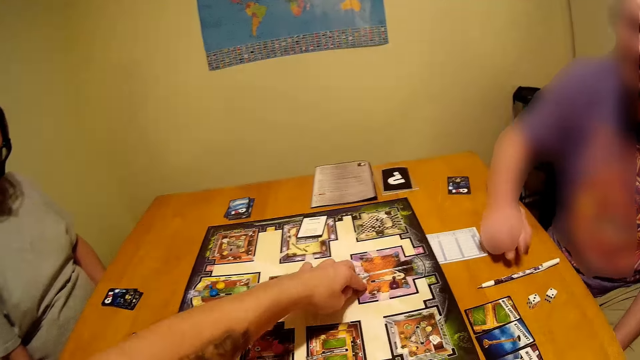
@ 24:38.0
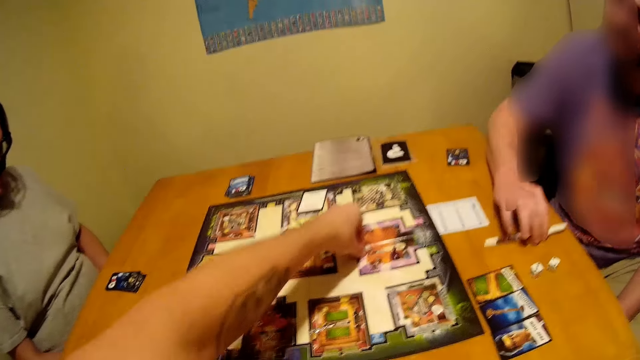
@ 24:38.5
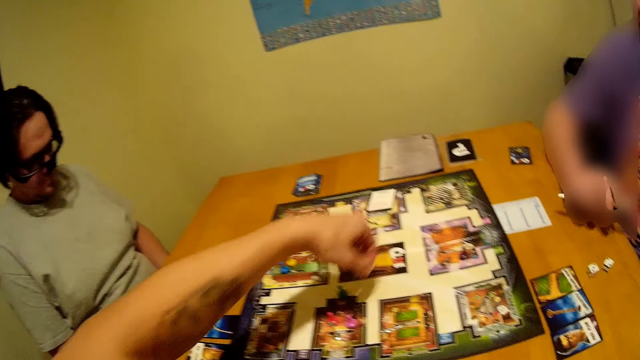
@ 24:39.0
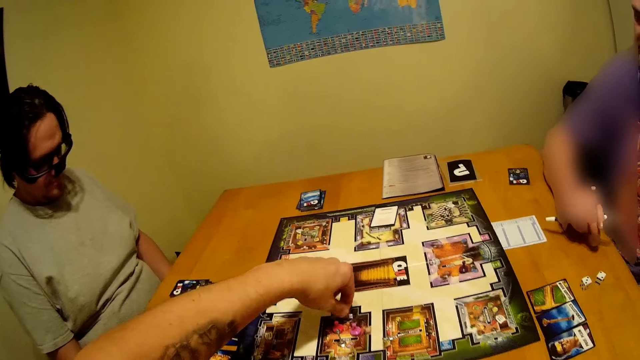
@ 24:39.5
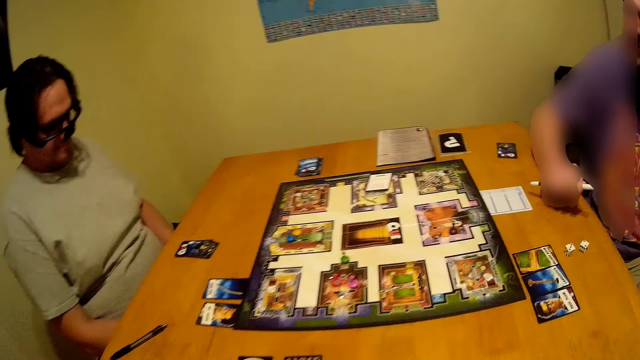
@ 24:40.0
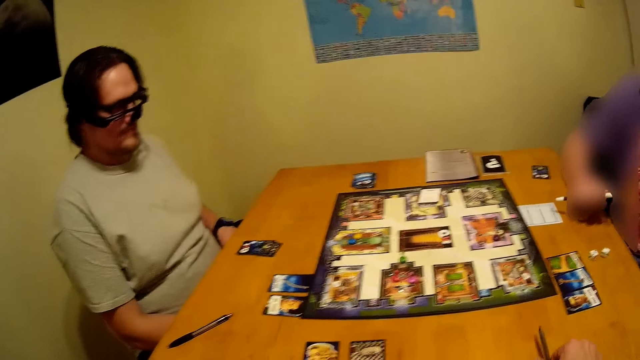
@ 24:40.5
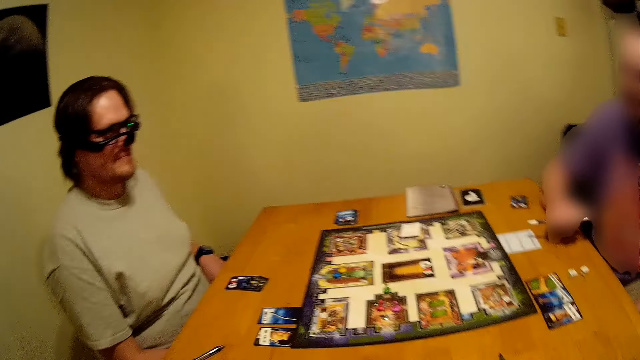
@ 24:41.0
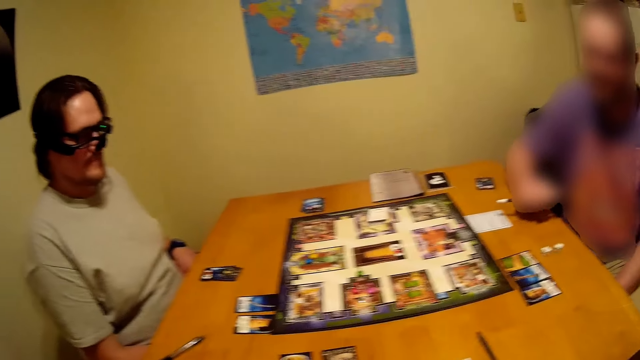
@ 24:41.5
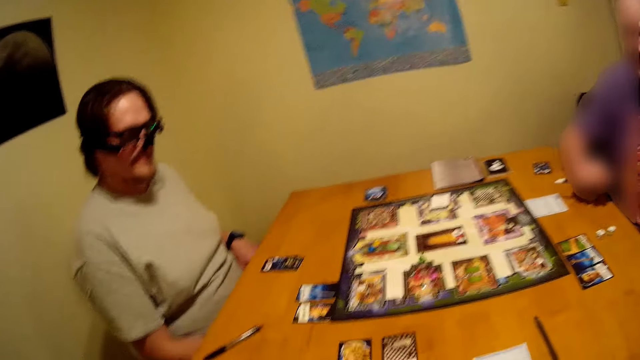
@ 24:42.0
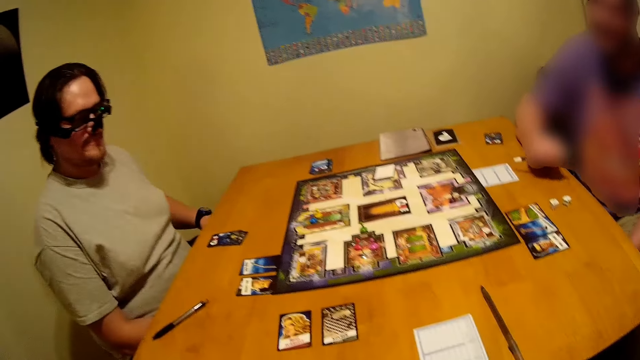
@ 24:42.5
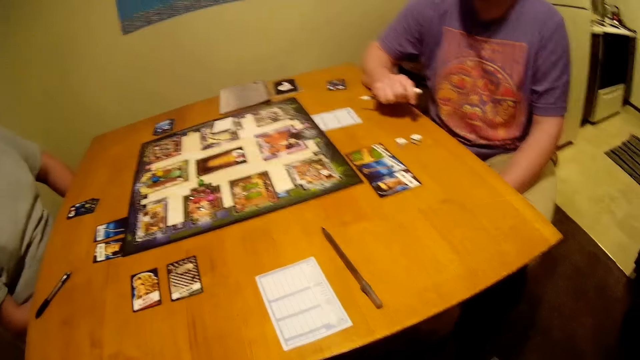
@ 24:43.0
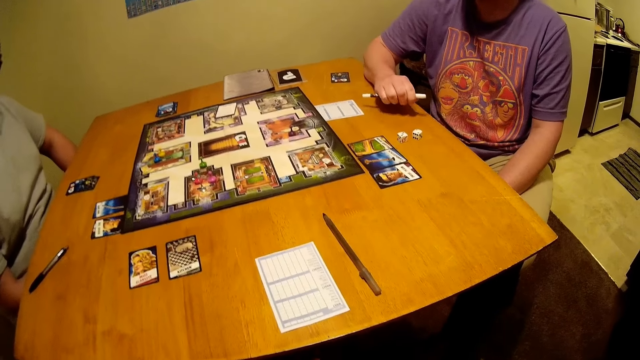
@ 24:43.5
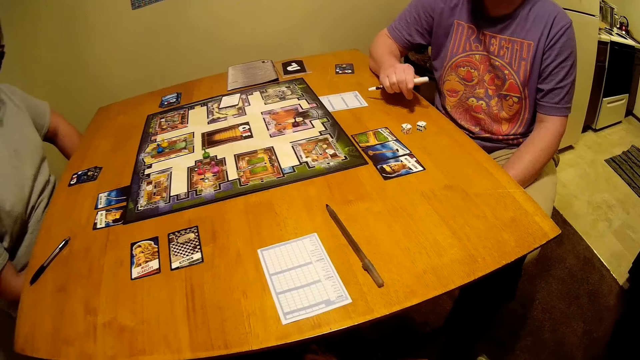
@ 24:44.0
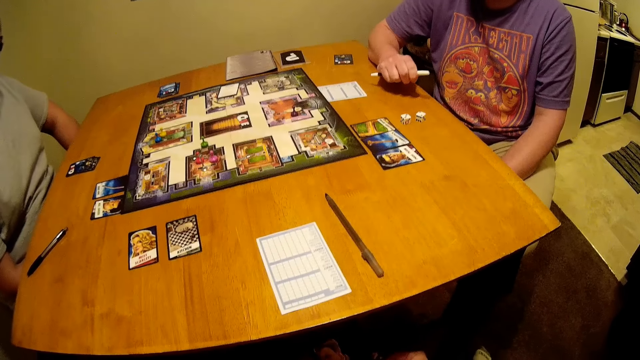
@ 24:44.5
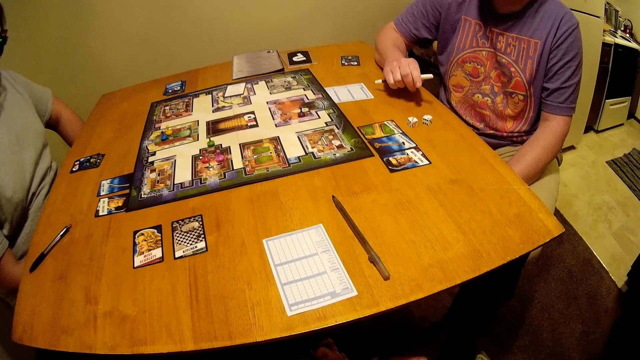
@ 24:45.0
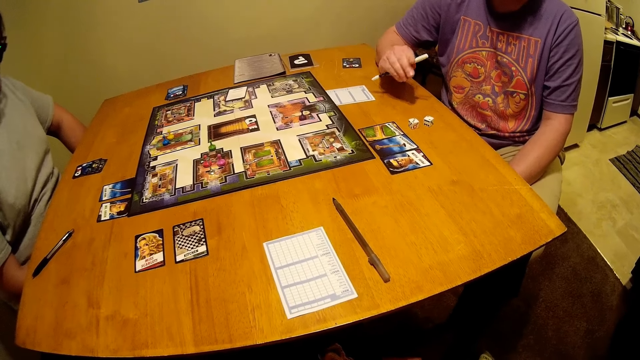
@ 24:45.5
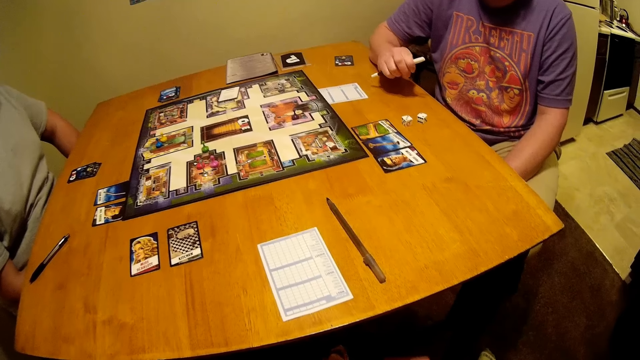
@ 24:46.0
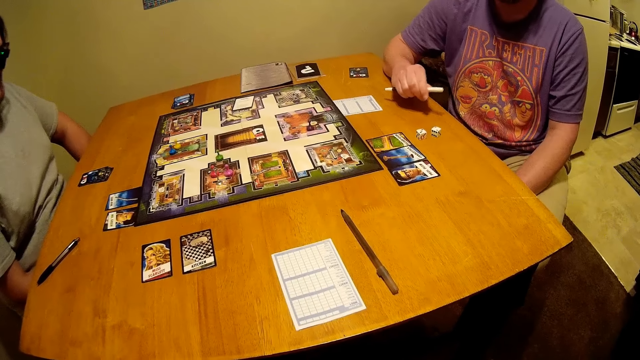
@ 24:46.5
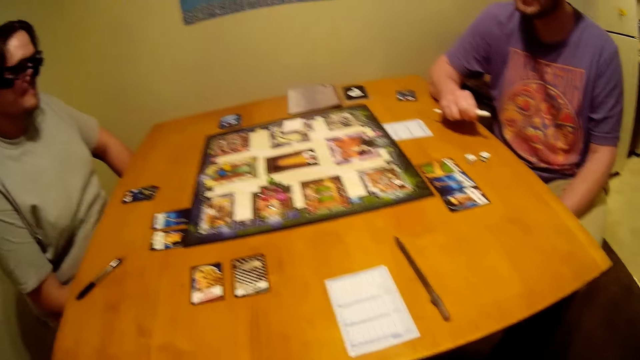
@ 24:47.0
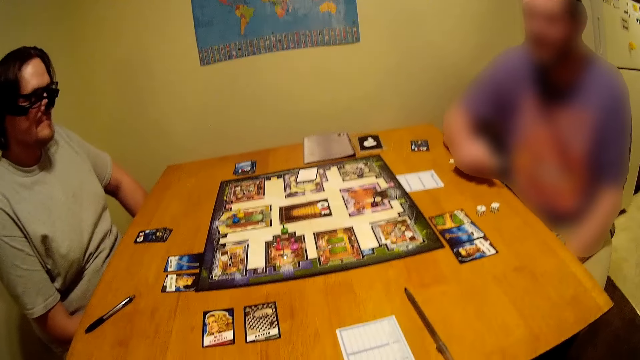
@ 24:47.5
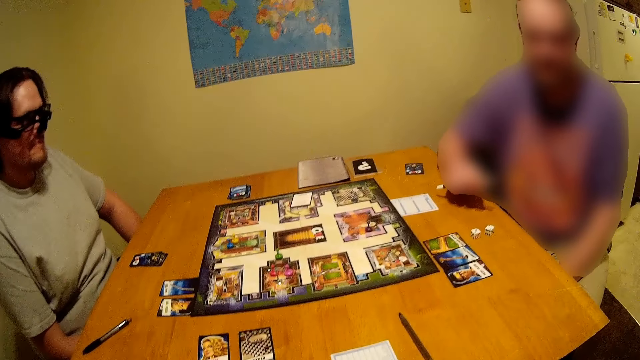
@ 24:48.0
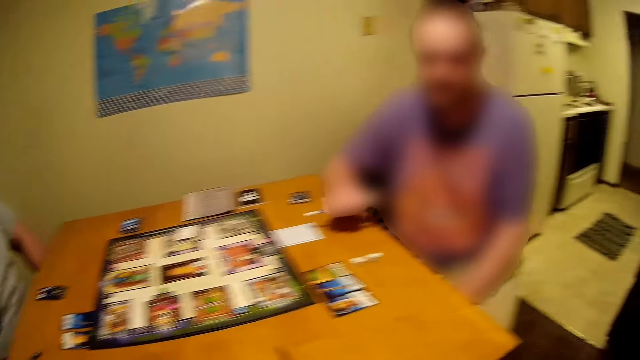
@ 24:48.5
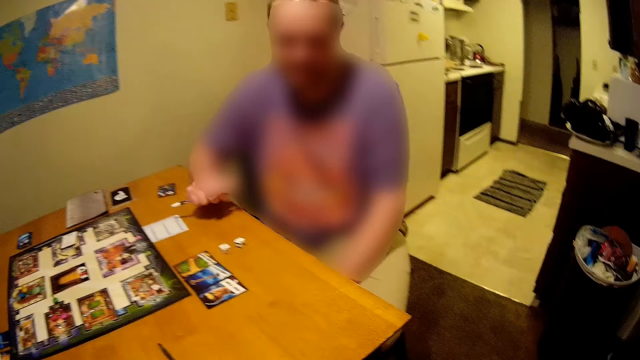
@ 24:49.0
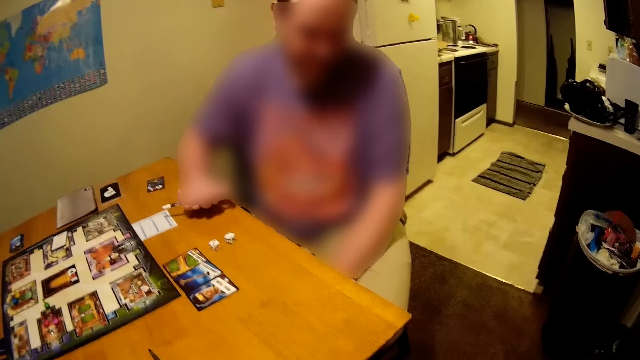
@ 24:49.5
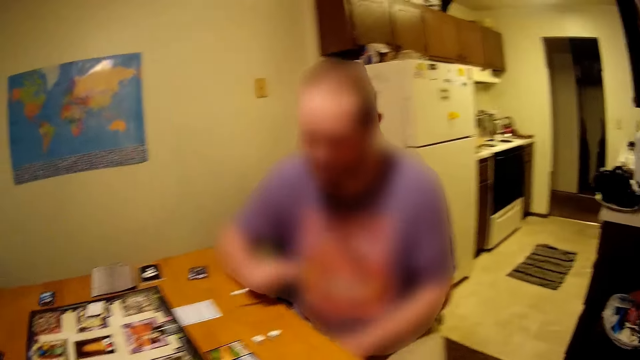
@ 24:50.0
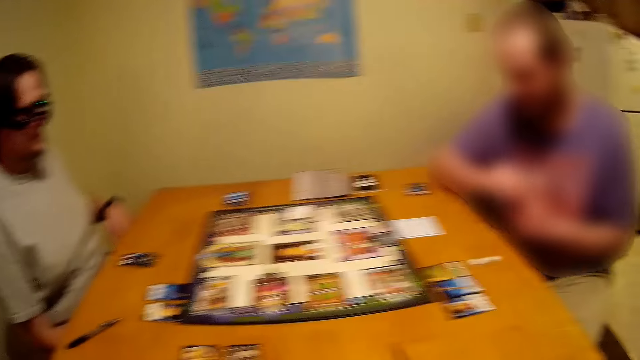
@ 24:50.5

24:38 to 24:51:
A person picks up a pen on the table. The camera wearer looks at the board. The person holds the pen. The camera wearer looks at the paper.

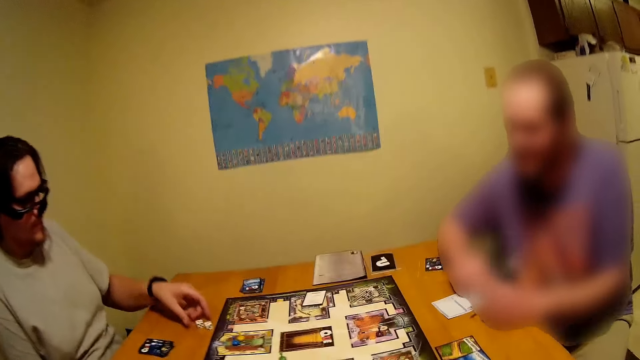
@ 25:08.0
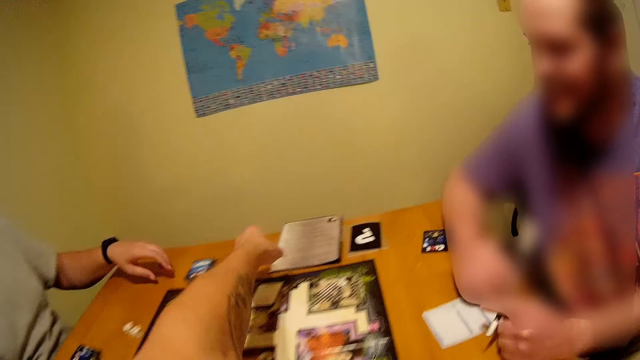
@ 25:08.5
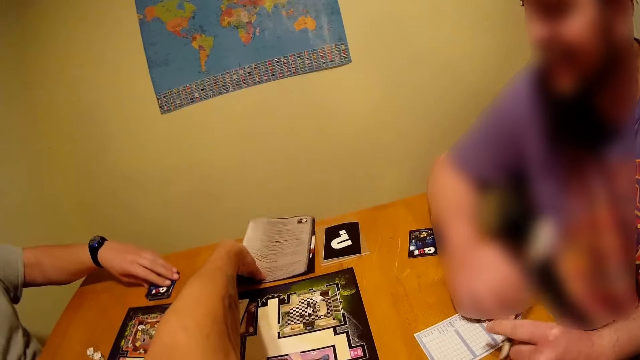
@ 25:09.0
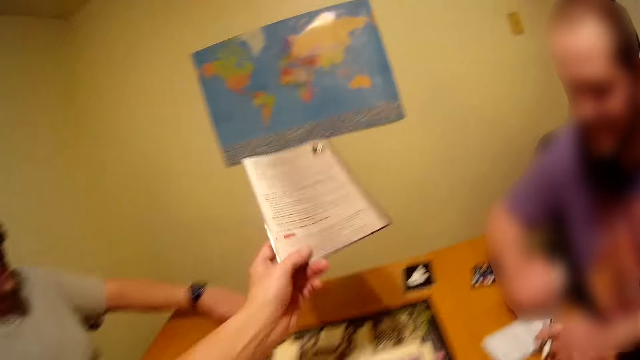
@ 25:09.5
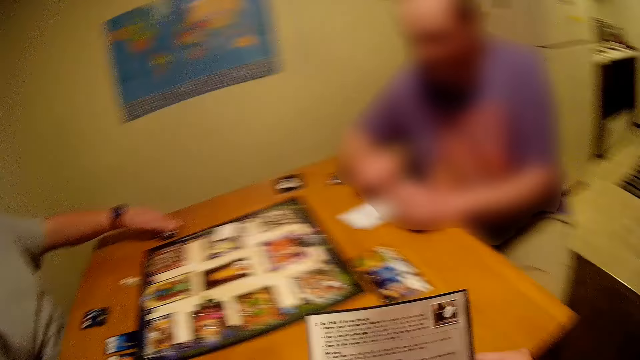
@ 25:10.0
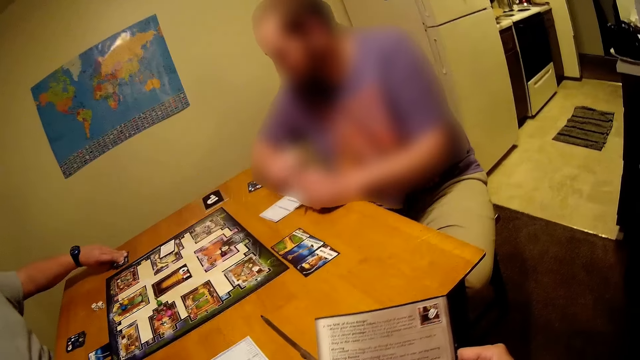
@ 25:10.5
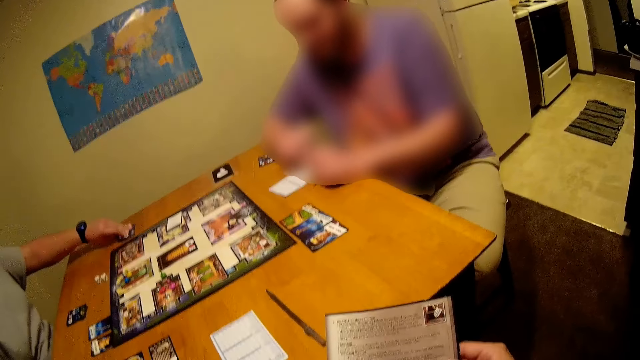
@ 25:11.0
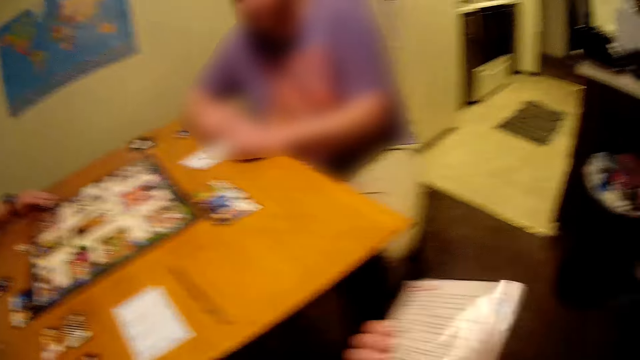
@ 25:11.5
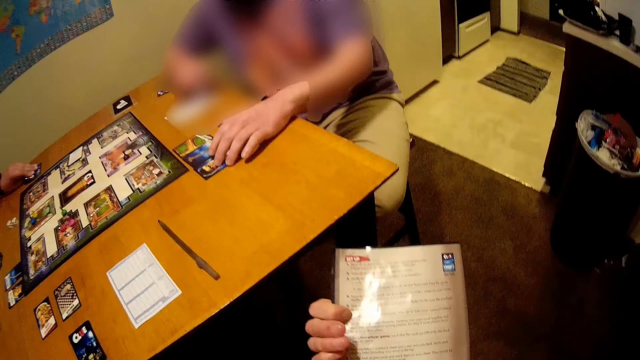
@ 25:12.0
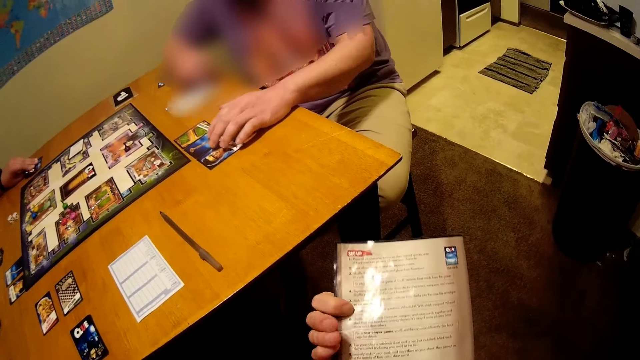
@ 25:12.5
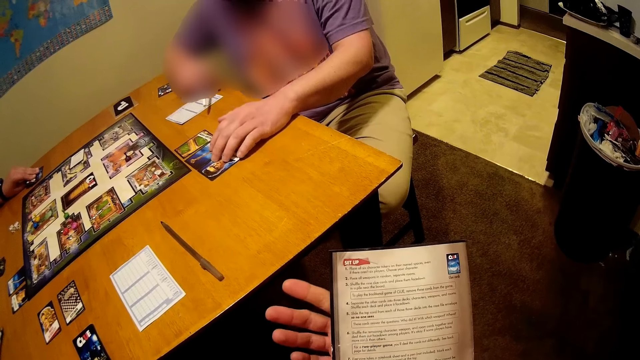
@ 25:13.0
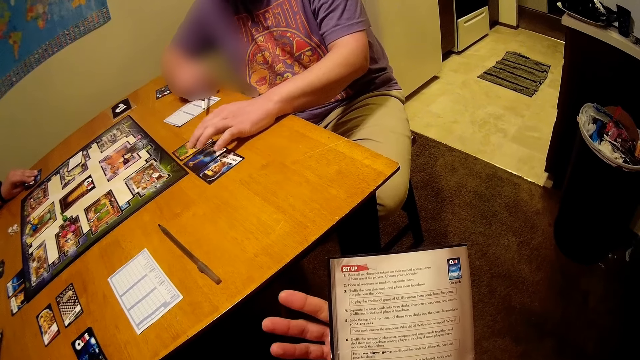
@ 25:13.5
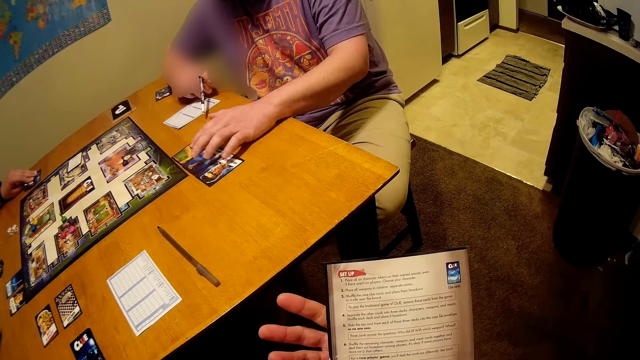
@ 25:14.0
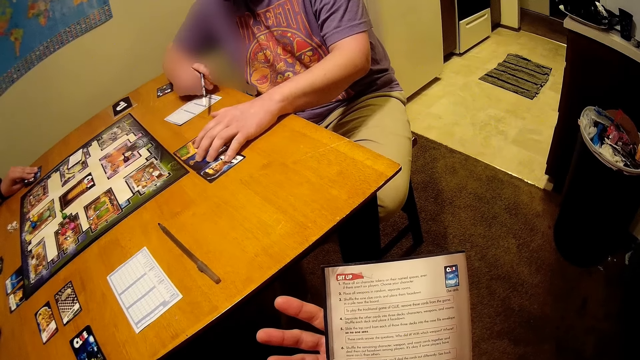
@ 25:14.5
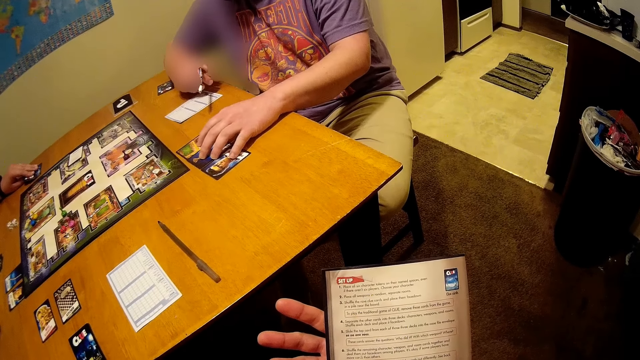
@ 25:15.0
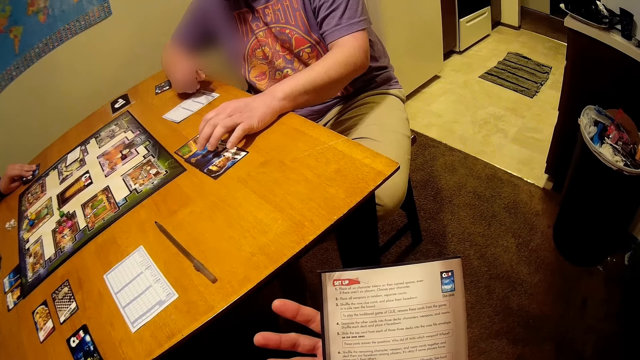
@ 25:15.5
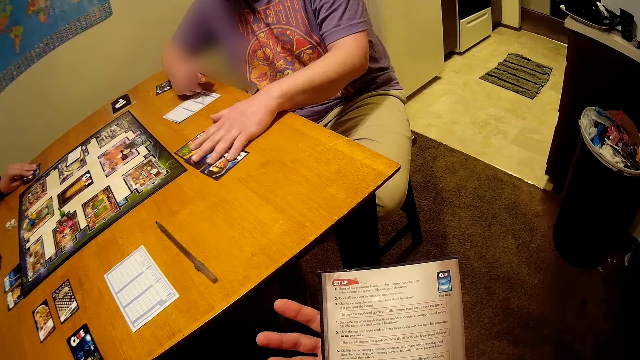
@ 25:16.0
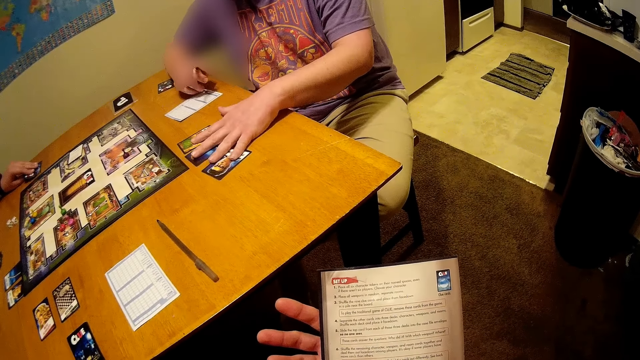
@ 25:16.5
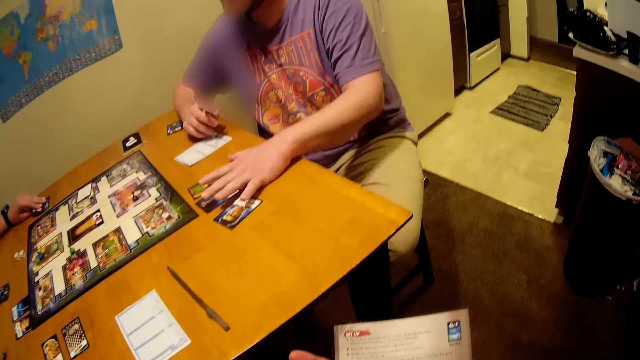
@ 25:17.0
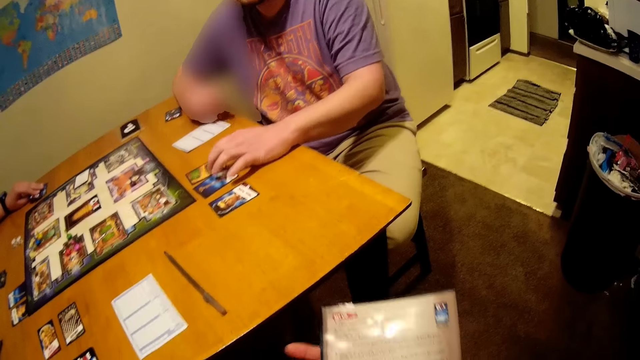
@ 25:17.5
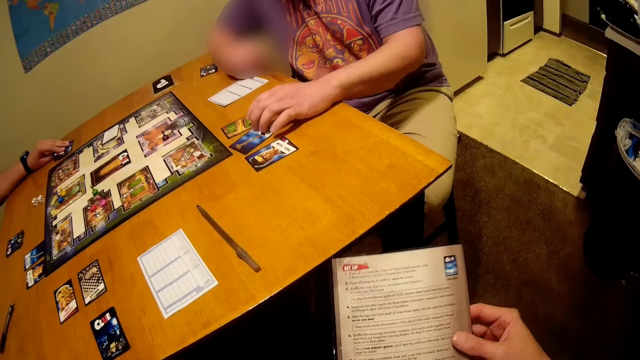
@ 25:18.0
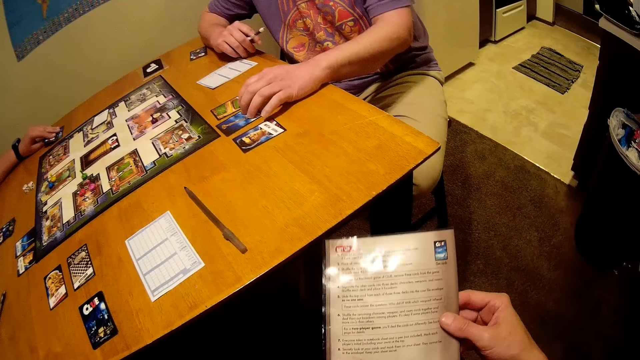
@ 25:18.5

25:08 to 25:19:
A man moves the pen. The camera wearer stretches his hand. He picks up a game manual instruction or pamphlet. He looks at the pamphlet. He turns the pamphlet to the other side. The man moves his hand. The man puts his hand on the cards.
